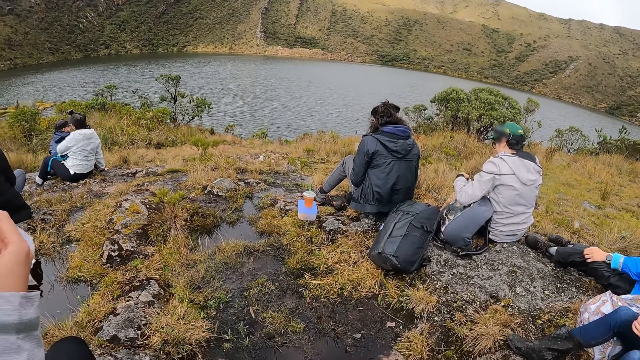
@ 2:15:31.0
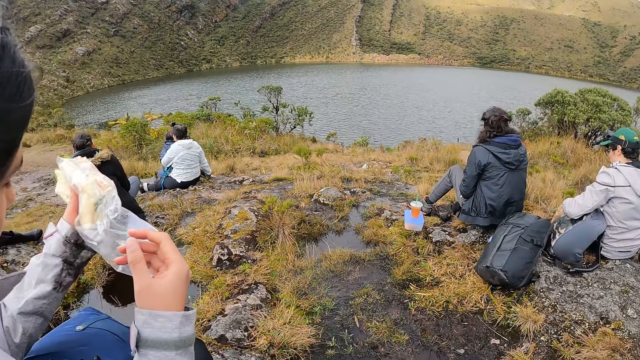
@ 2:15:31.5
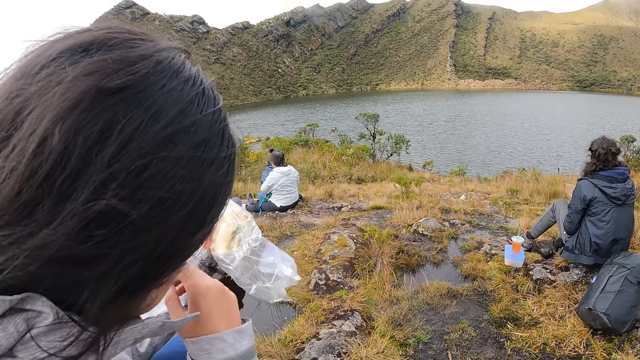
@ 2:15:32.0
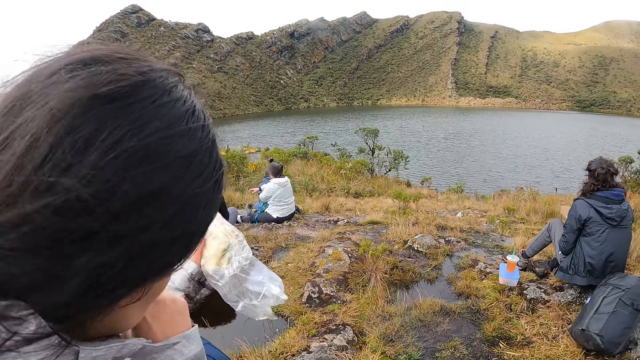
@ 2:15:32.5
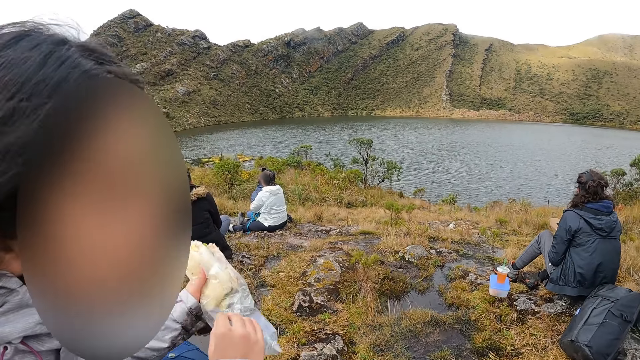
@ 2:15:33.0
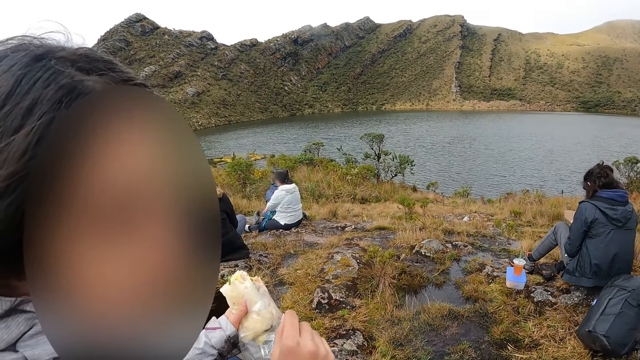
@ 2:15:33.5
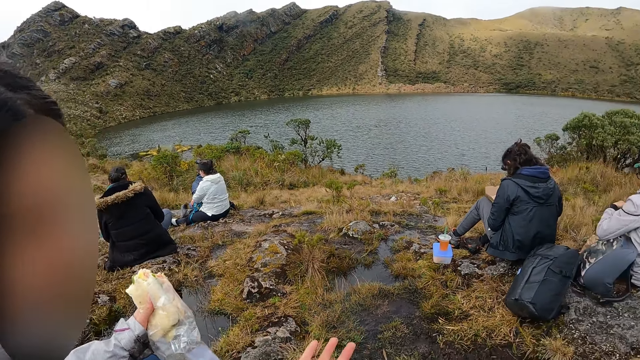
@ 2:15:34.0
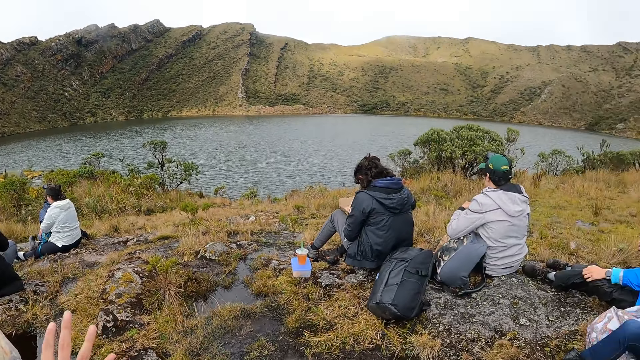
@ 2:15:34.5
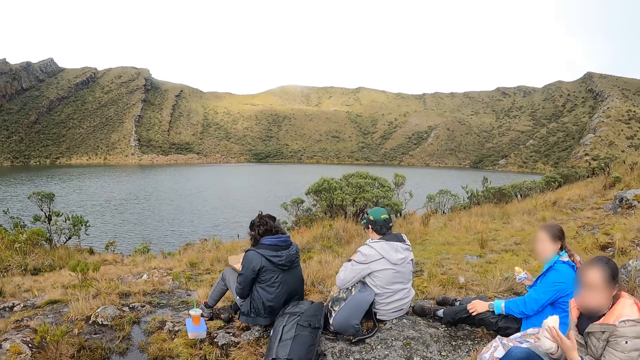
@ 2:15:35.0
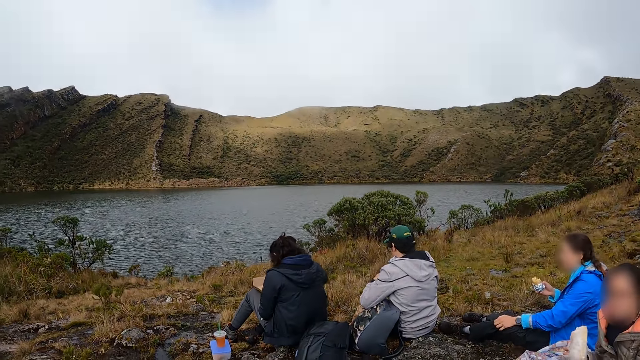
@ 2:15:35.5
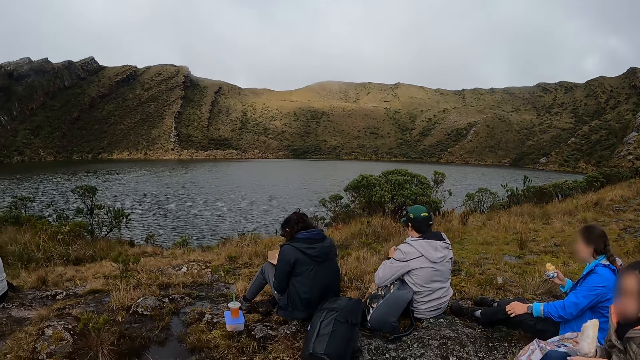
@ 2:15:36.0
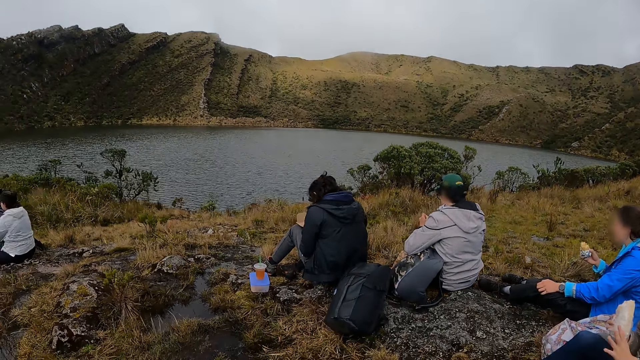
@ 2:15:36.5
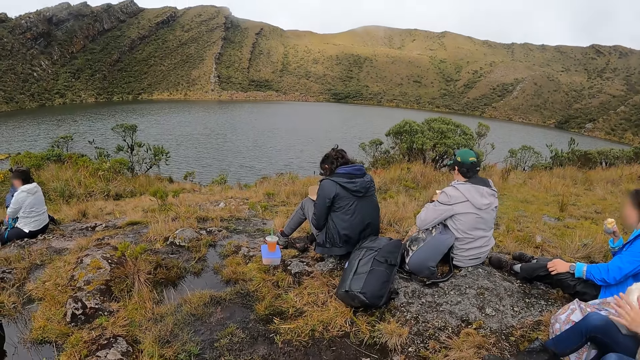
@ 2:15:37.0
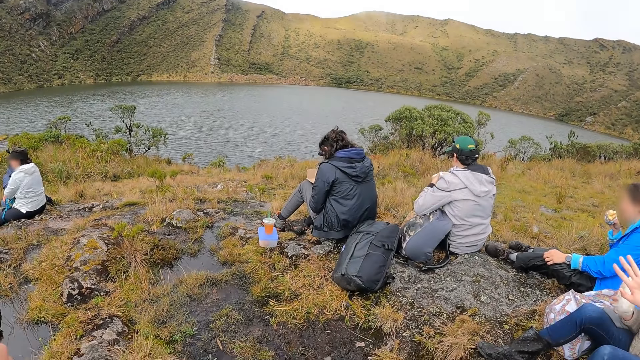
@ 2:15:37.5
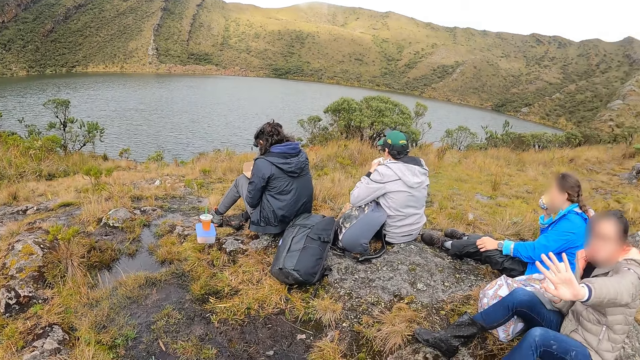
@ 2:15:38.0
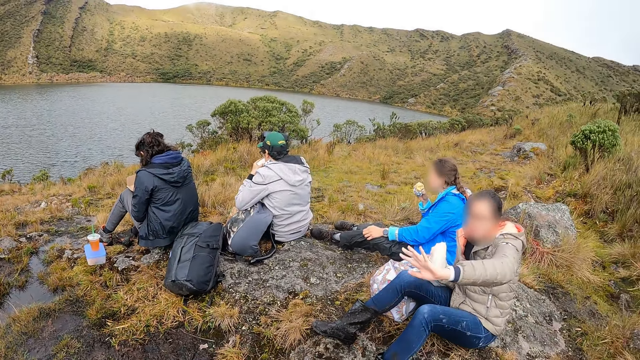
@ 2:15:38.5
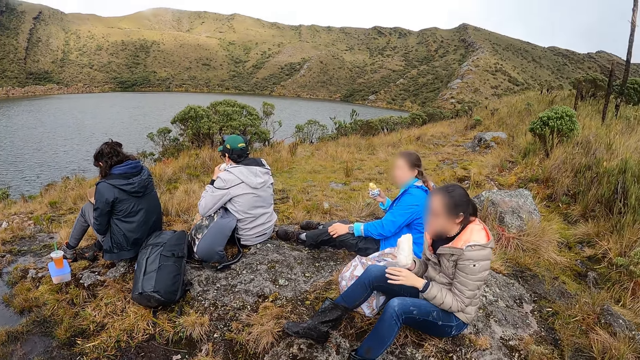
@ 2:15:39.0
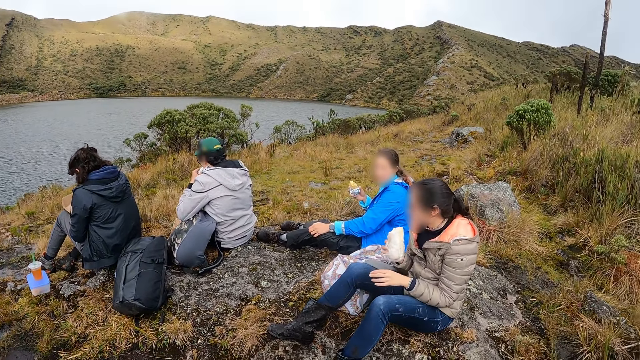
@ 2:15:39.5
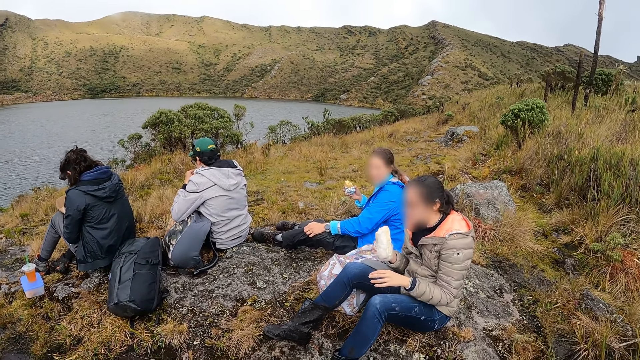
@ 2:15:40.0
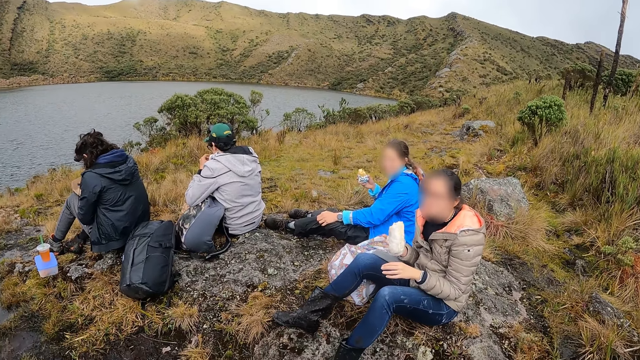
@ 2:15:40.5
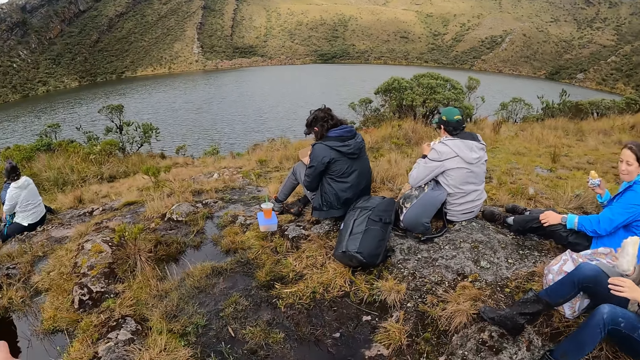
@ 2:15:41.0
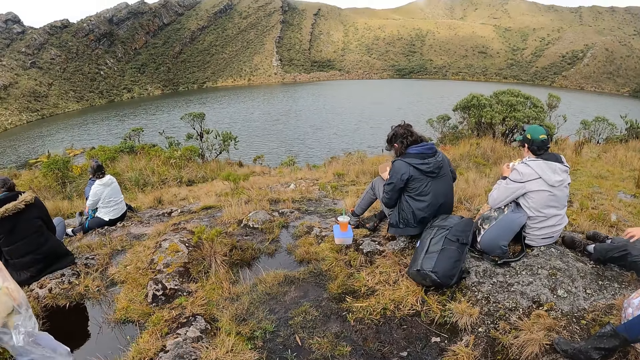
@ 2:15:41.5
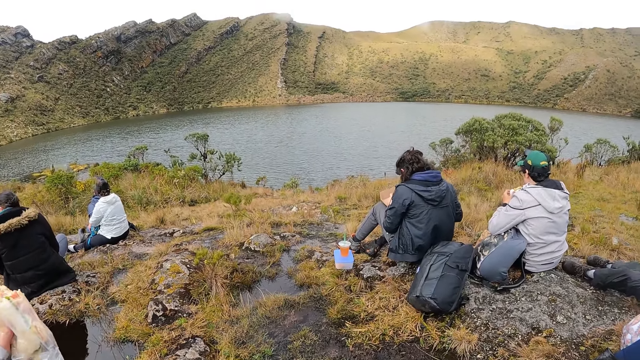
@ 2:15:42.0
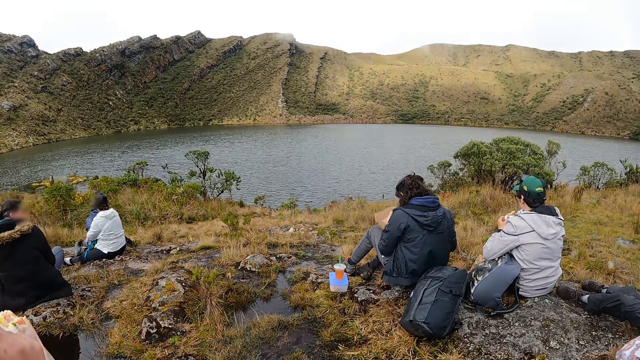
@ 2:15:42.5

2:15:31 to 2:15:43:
A person looks at his hand. The person interacts with the camera wearer. The camera wearer turns round. Another person waves. A third person looks at the second person. The camera wearer turns round.

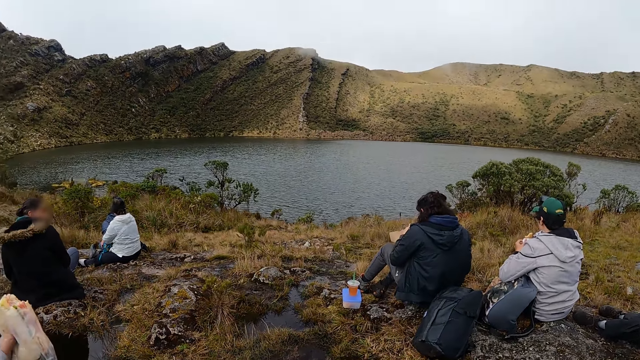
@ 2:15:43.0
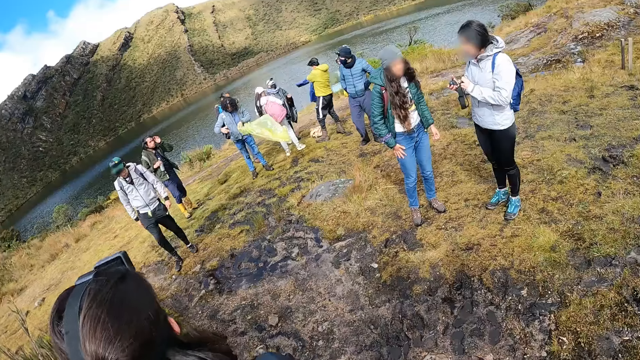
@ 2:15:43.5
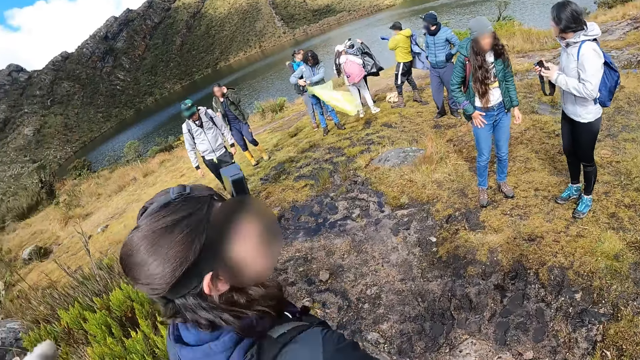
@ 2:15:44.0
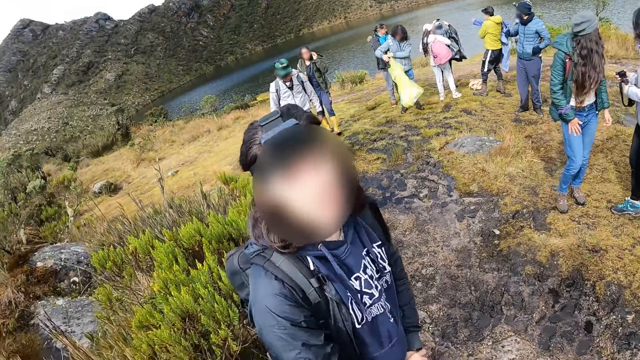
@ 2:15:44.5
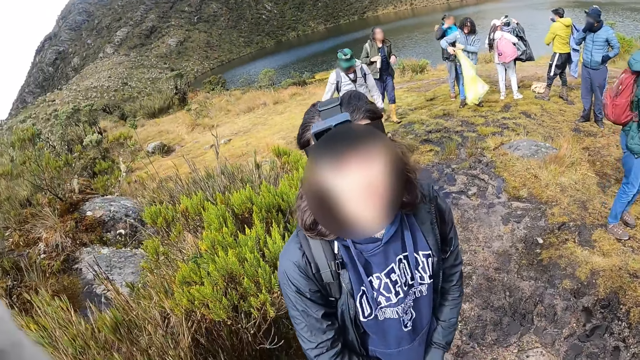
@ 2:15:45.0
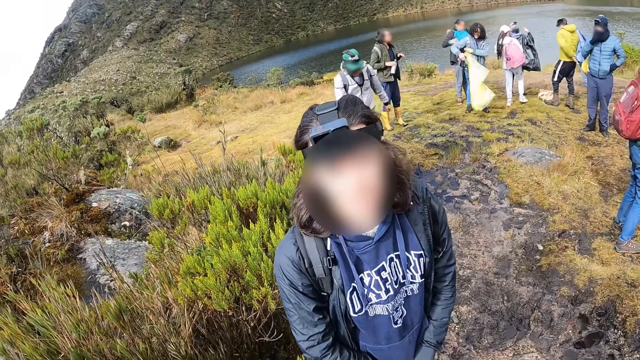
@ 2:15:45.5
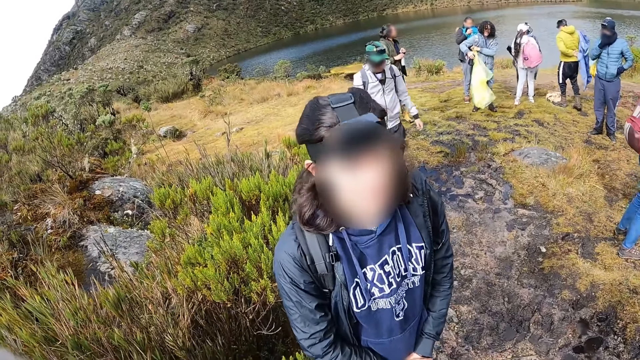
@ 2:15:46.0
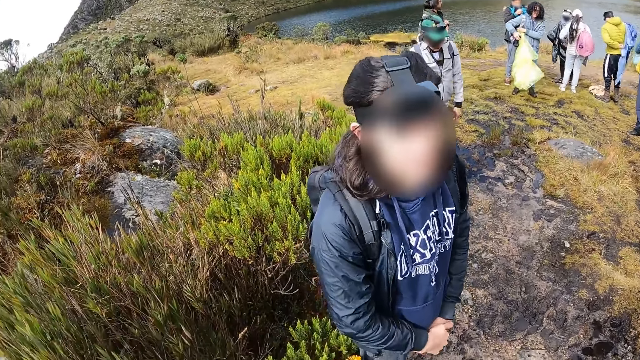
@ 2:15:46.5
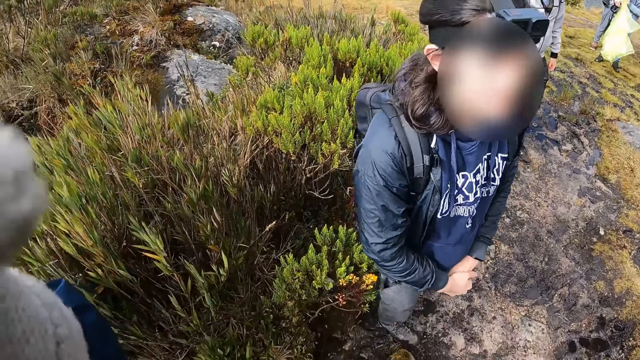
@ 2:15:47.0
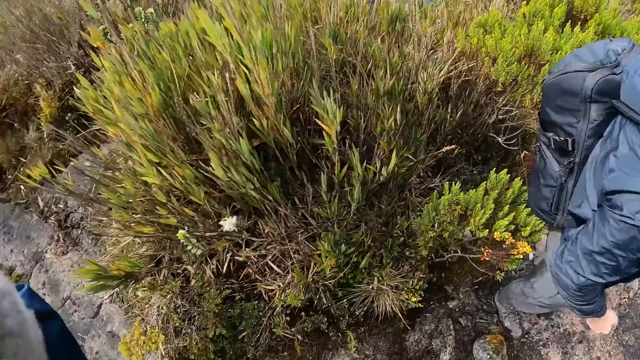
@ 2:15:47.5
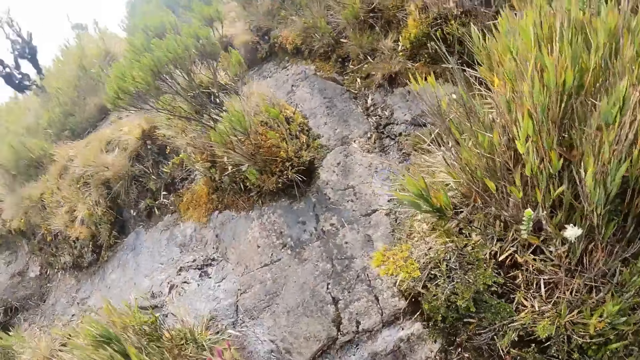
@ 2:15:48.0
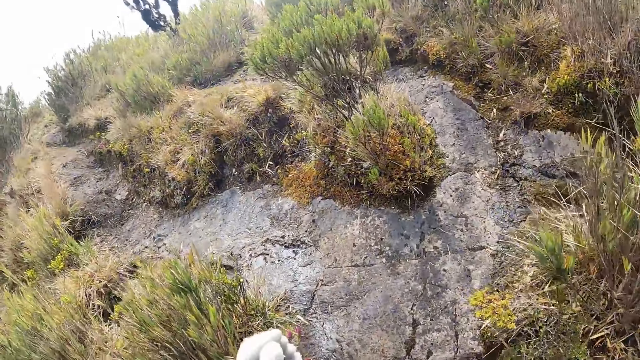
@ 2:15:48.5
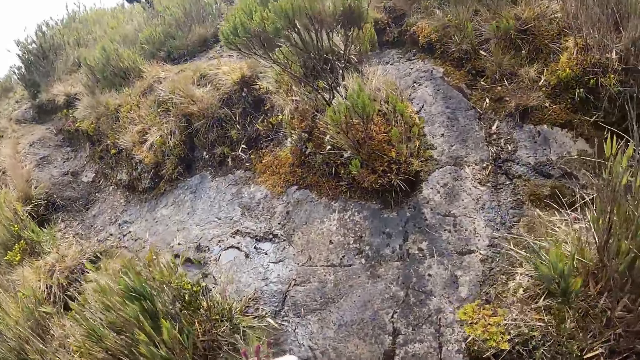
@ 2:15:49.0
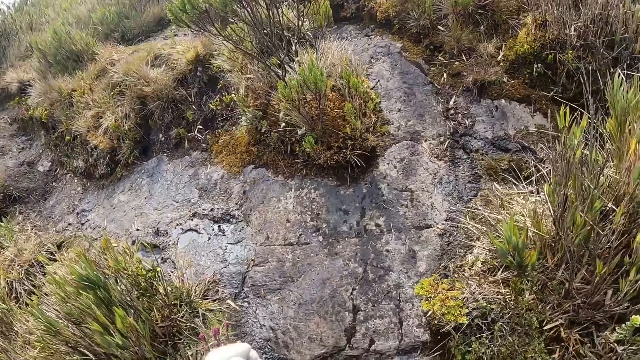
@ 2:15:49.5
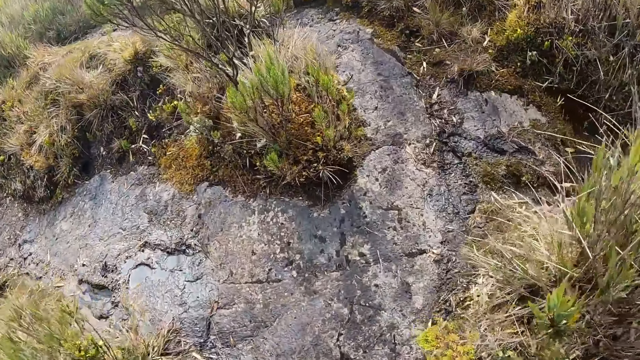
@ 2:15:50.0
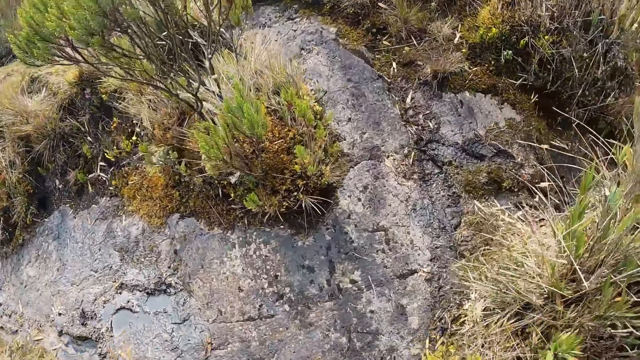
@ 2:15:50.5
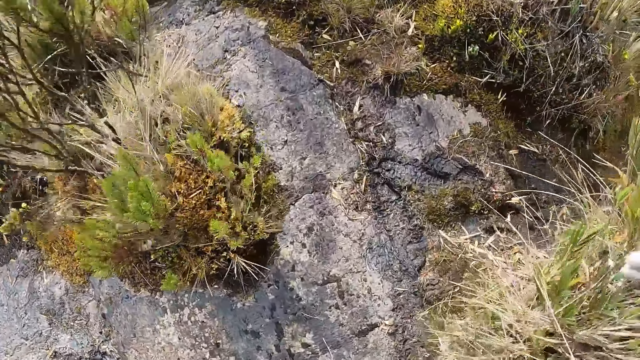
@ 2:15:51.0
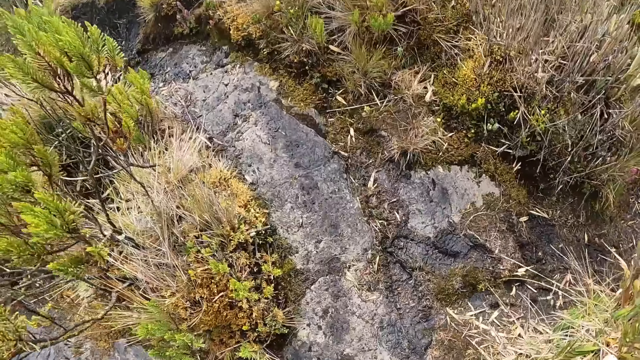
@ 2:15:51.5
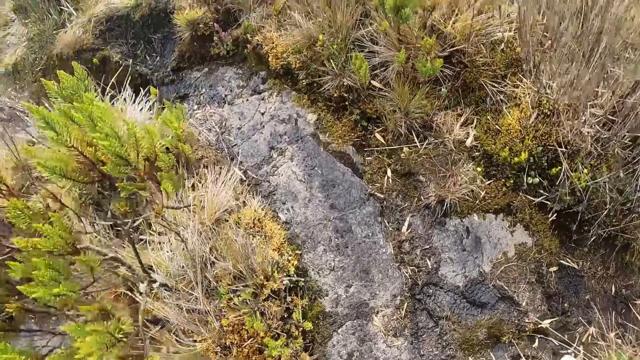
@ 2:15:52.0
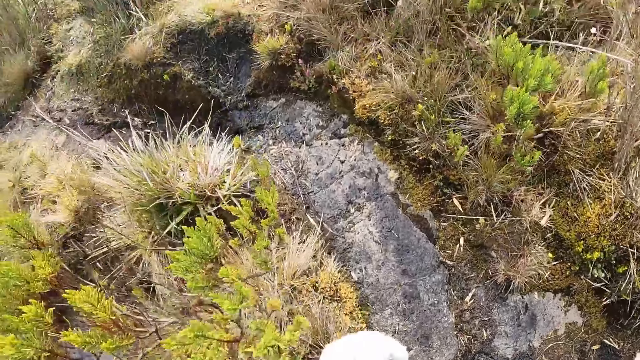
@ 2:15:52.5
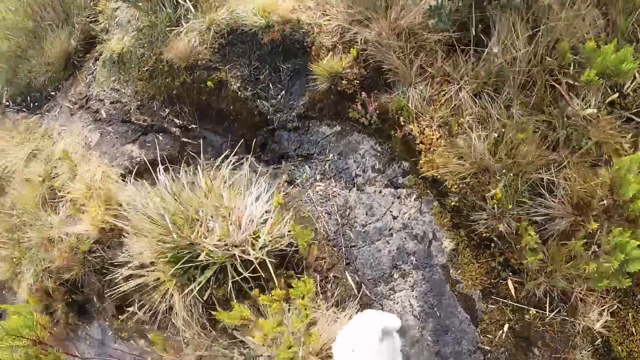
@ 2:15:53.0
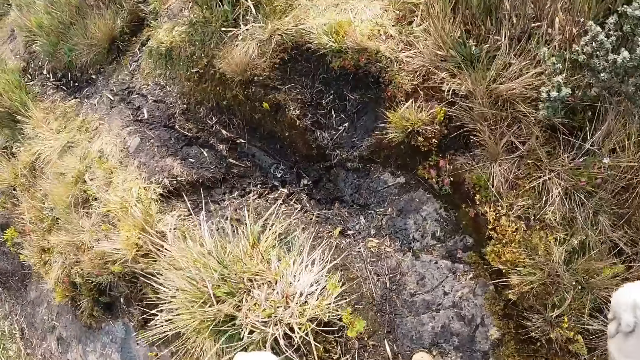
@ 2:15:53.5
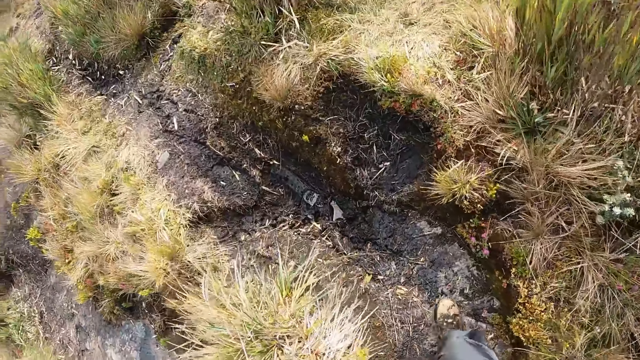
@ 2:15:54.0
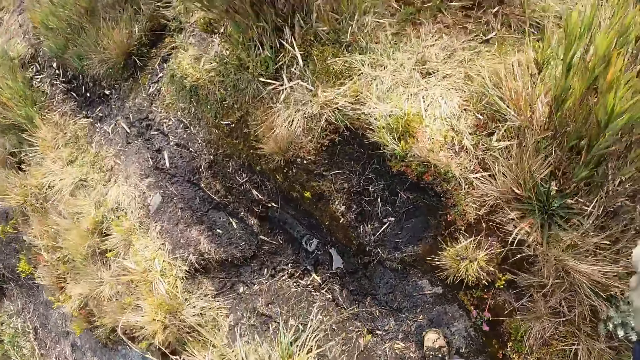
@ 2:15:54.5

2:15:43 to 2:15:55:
The camera wearer stands at the river bank with the group of people. He interacts with the man at the river bank. The man nods his head. The camera wearer touches his face with his left hand. He turns round and walks in the field. He walks through a pathway on a mountain.
